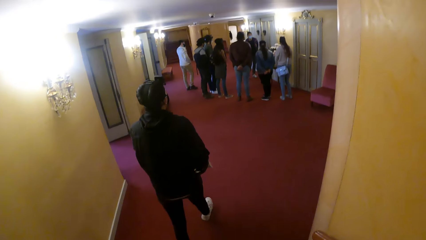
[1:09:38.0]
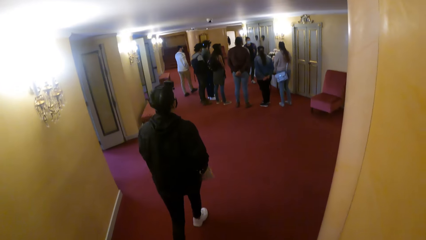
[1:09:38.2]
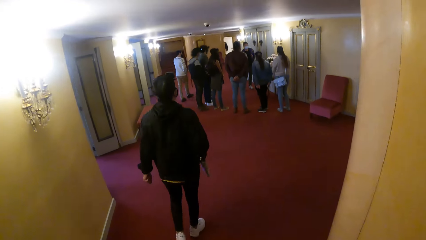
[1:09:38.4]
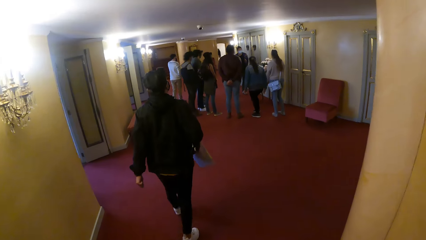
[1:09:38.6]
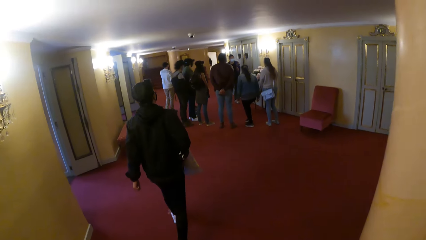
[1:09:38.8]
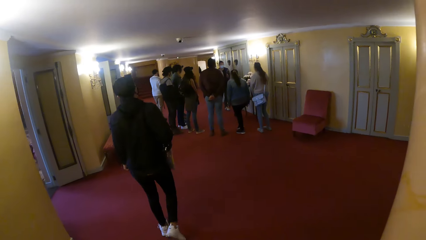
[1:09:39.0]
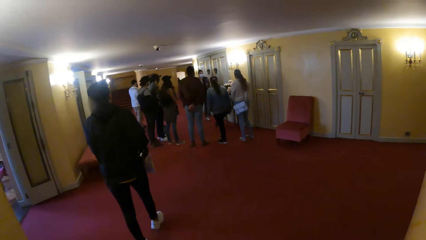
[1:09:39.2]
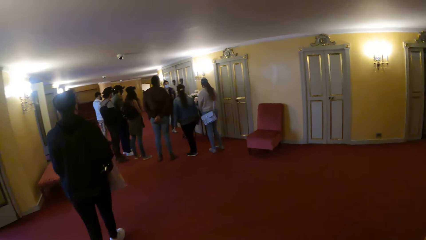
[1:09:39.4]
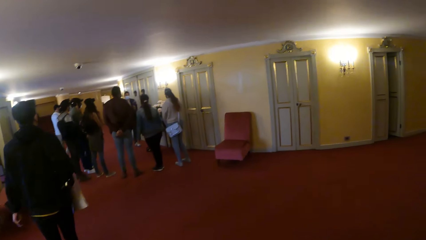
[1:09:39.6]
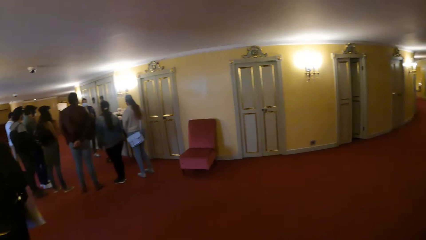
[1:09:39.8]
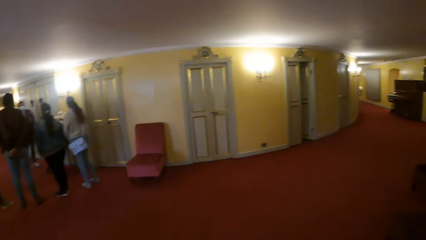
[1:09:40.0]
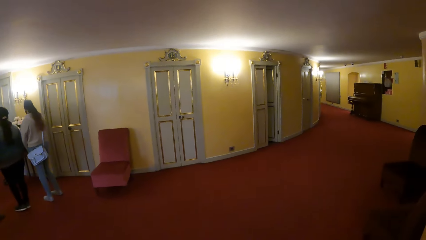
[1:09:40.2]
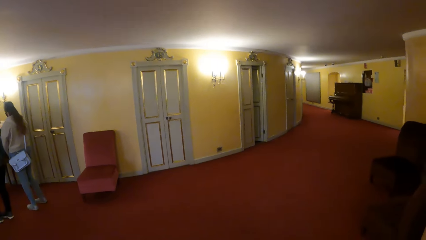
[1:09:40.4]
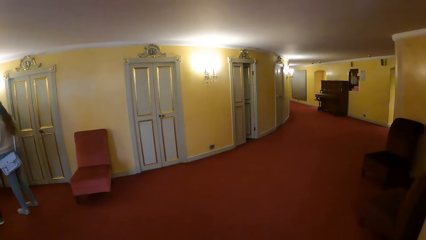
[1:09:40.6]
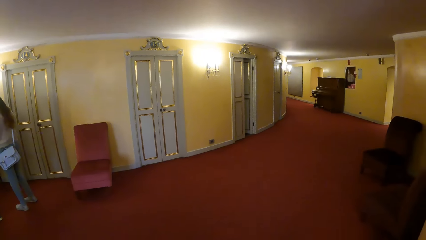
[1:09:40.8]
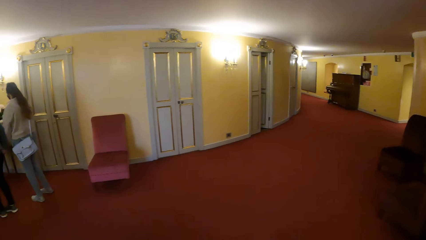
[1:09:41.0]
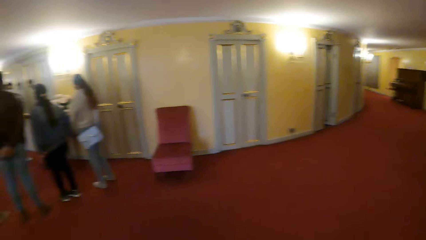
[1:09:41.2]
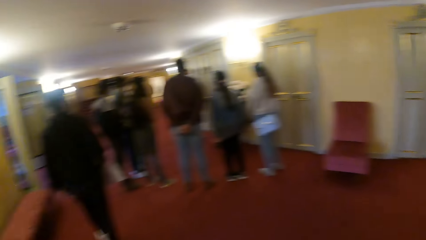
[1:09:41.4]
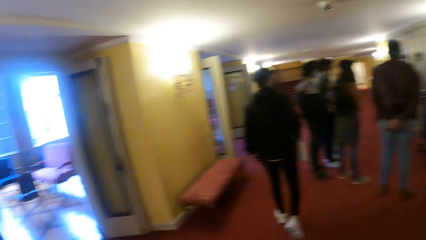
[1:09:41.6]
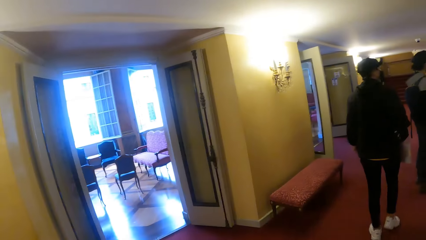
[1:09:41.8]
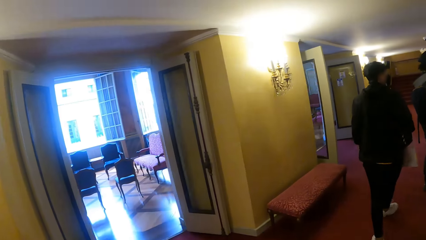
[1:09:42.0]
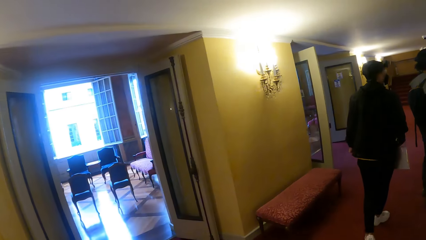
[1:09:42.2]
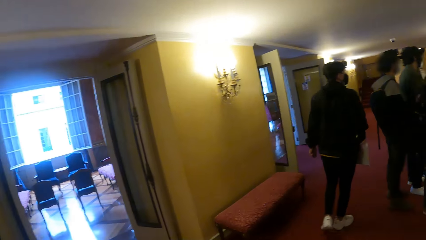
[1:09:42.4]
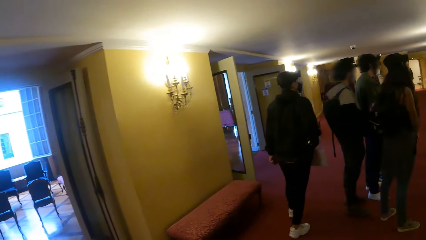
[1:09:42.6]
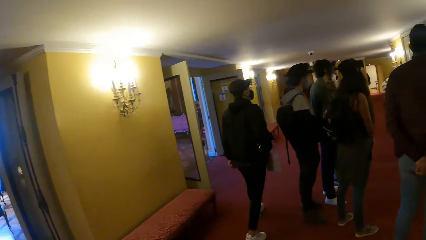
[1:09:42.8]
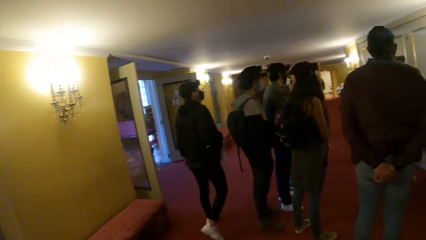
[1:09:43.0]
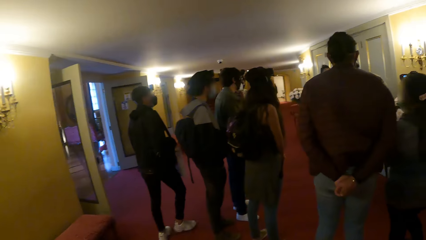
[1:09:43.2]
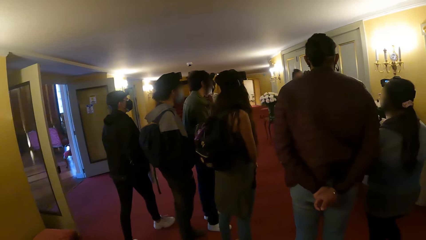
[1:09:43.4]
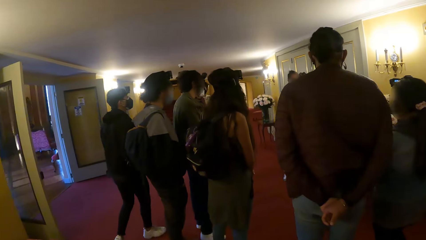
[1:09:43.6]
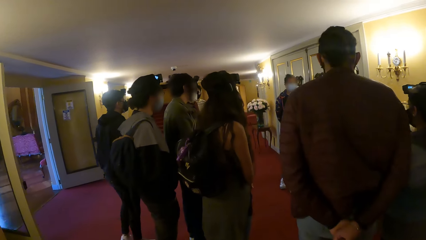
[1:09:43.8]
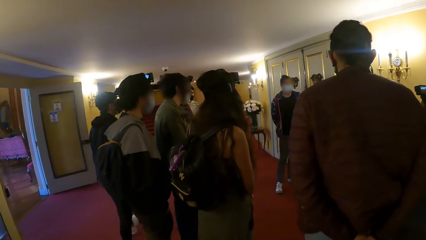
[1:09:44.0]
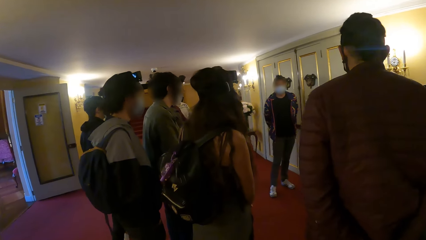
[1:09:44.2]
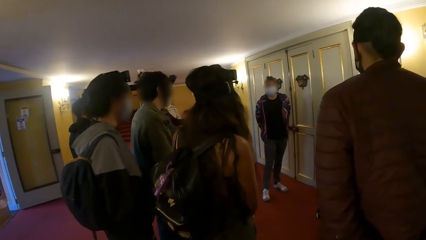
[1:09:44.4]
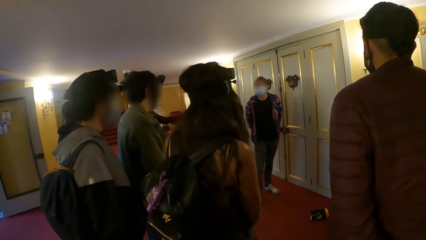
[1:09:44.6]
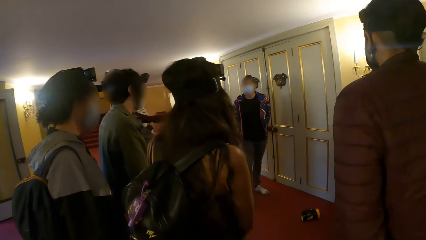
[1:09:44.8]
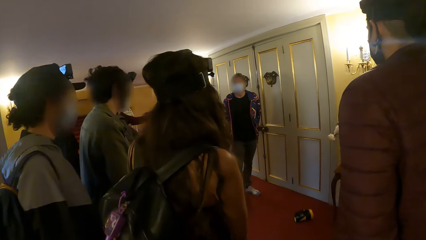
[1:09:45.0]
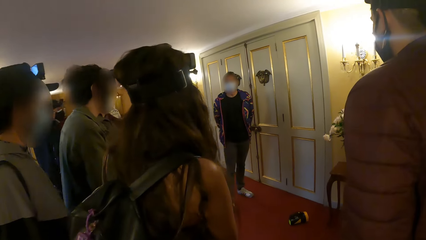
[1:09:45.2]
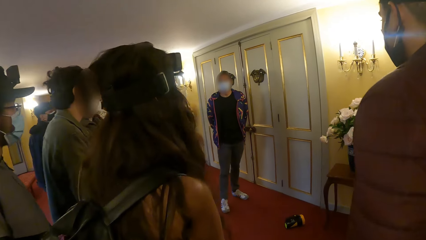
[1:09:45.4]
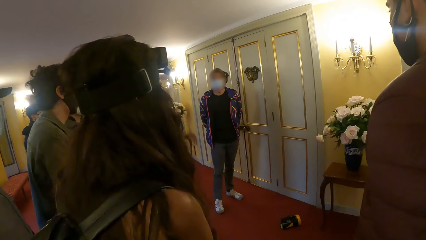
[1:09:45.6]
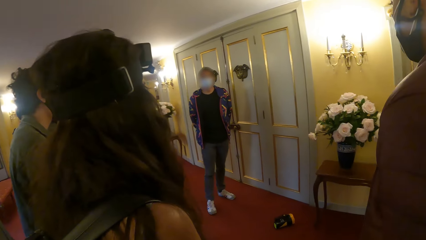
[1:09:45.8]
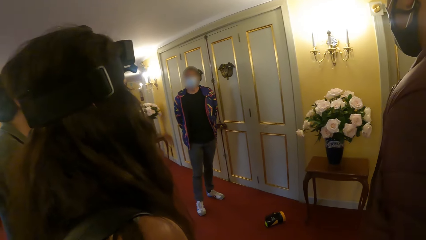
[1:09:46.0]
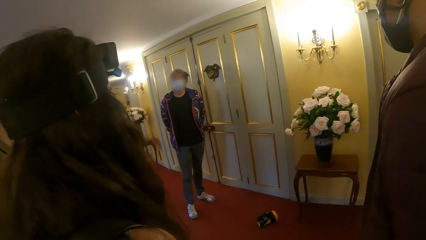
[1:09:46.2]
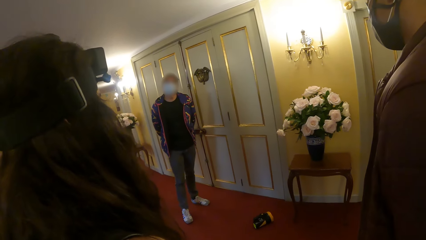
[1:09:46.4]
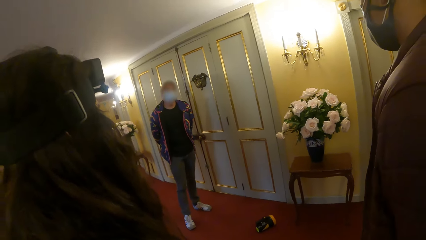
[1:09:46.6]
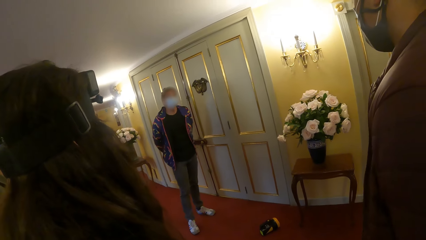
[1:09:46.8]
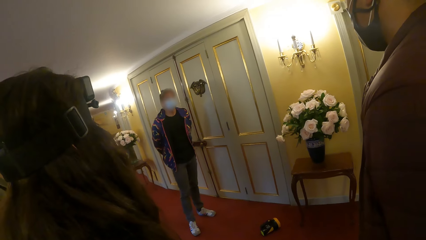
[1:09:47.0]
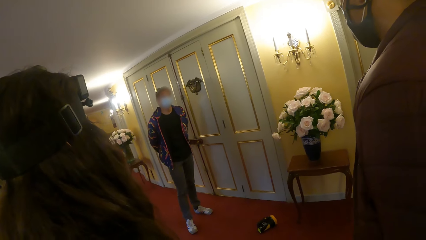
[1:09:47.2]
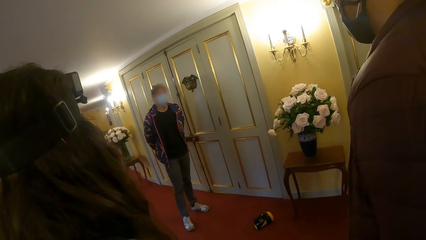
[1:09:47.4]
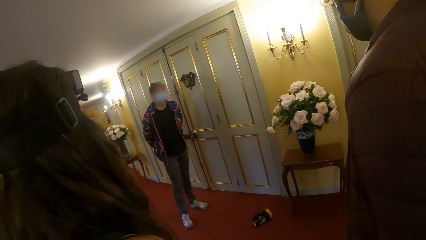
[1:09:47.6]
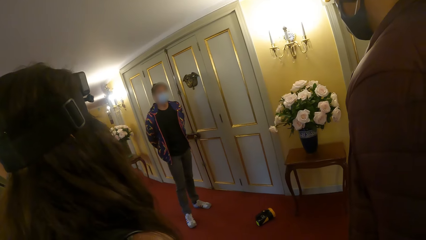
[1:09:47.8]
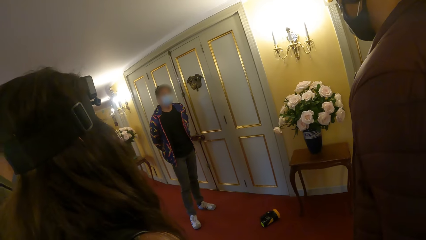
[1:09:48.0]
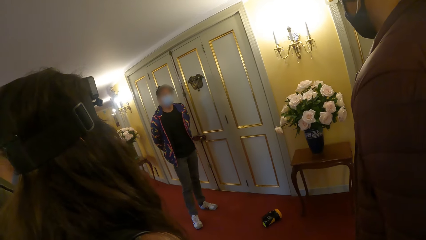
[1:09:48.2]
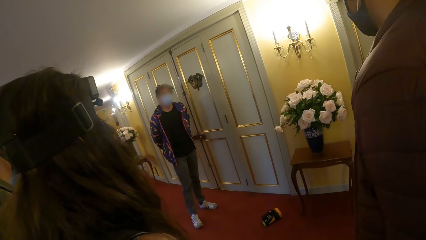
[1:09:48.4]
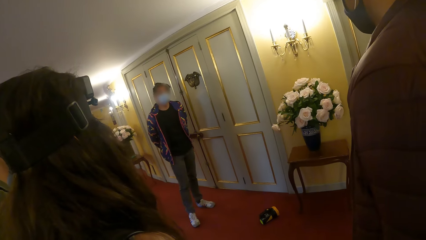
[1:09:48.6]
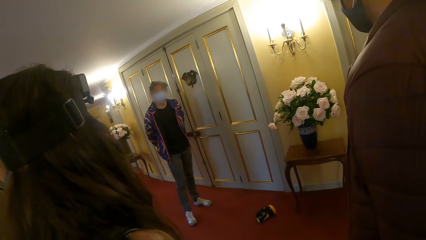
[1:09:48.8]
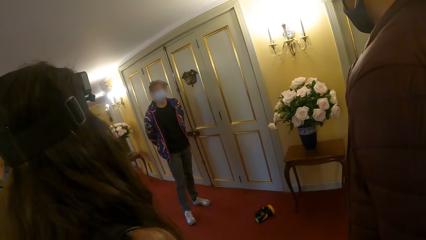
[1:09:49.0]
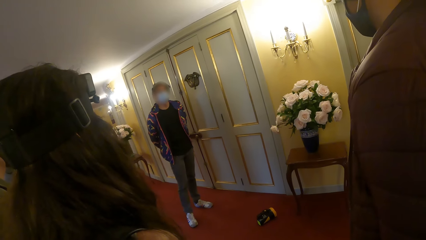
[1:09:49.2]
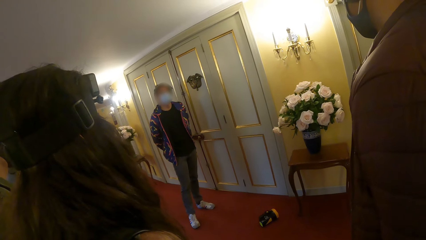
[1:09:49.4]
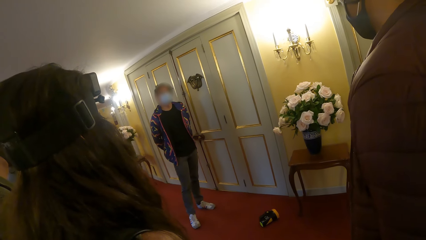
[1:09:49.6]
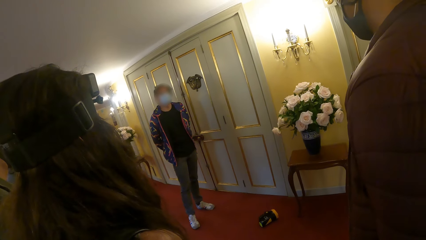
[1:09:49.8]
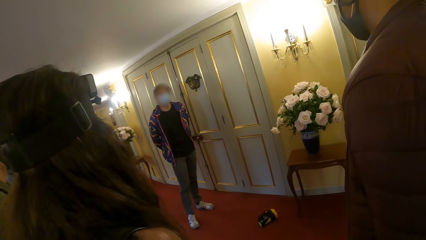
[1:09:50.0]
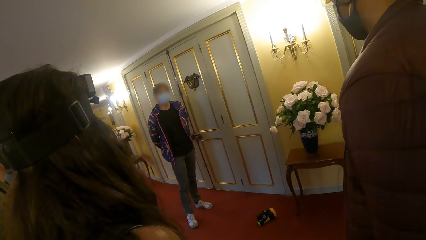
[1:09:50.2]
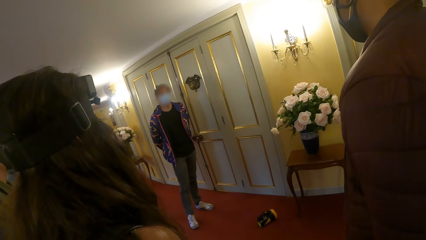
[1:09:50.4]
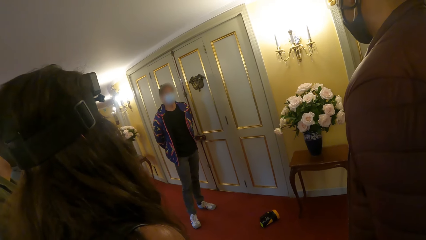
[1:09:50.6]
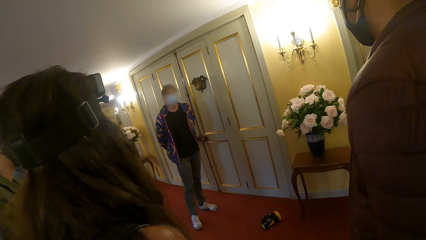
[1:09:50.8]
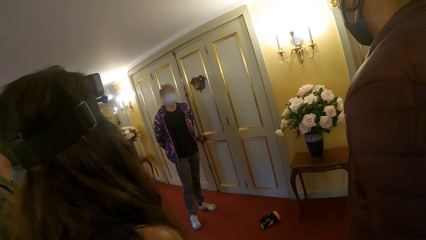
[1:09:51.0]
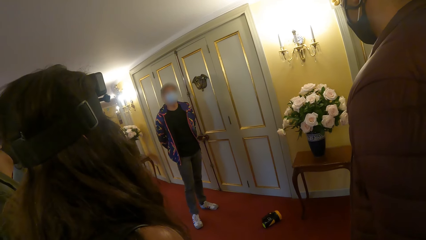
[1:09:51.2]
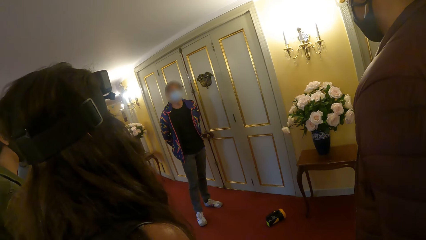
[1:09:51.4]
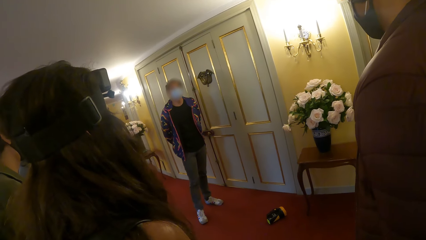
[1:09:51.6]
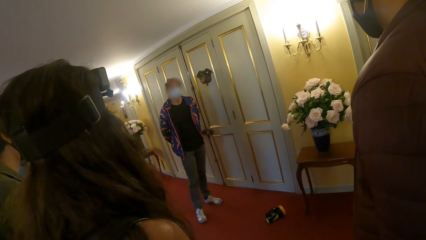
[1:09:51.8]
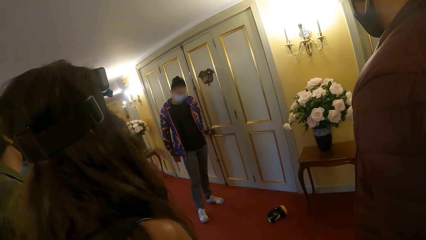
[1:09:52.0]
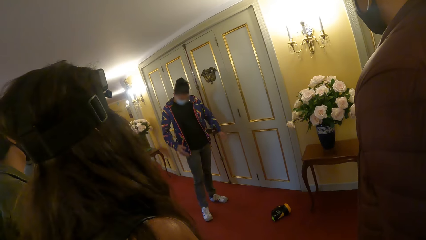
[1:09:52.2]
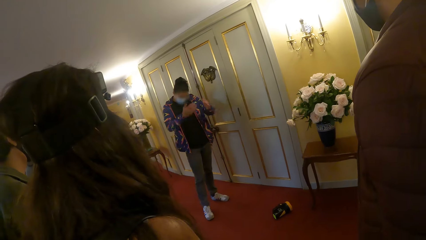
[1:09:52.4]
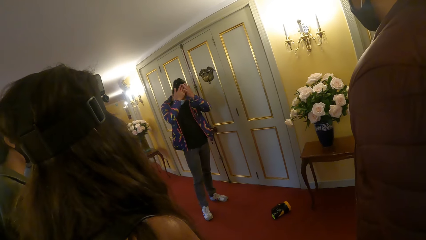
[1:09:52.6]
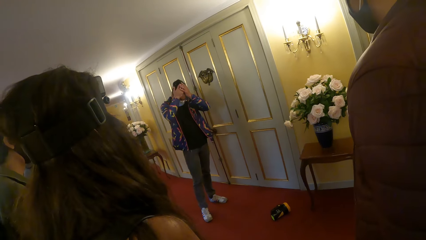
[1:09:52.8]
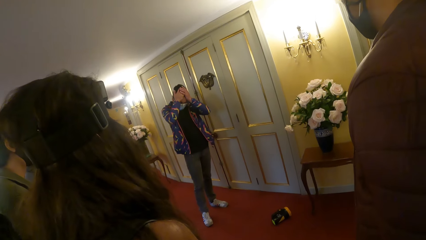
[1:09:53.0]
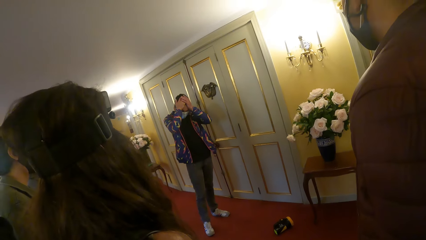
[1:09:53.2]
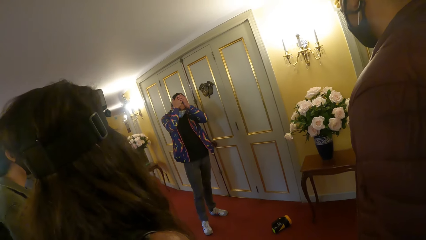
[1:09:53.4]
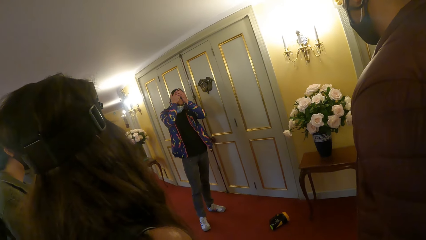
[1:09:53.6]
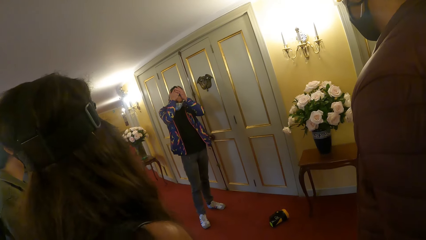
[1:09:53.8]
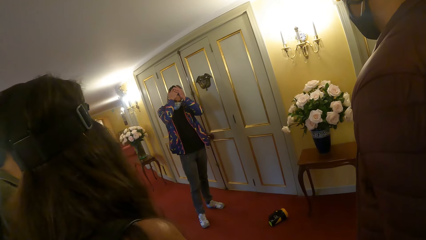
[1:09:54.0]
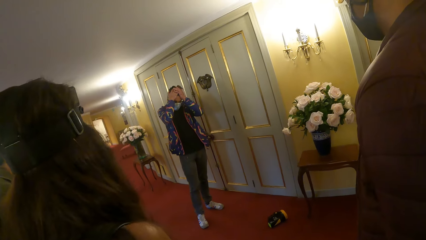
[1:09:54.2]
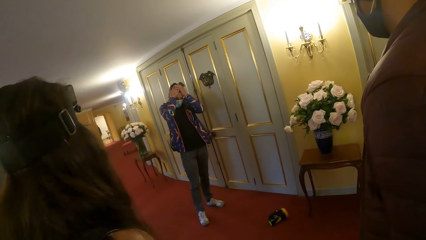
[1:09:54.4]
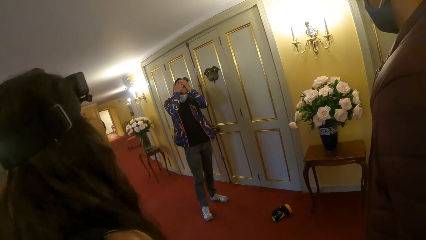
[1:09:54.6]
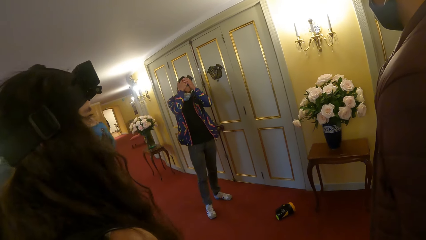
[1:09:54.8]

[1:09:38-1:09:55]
A man walks around. The camera wearer moves around. The man addresses a group of people. The camera wearer stands in front of the man. The man places his hands on his head.
